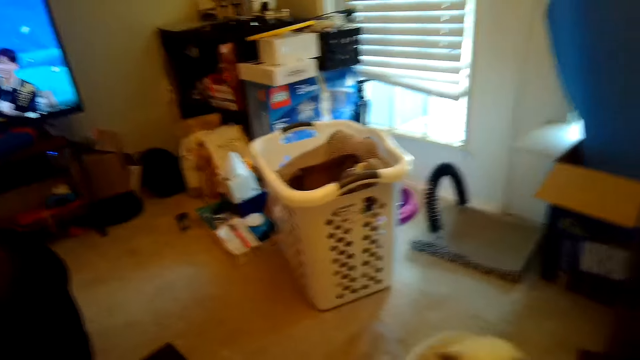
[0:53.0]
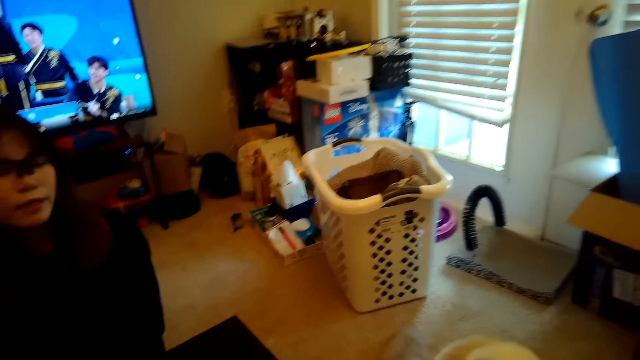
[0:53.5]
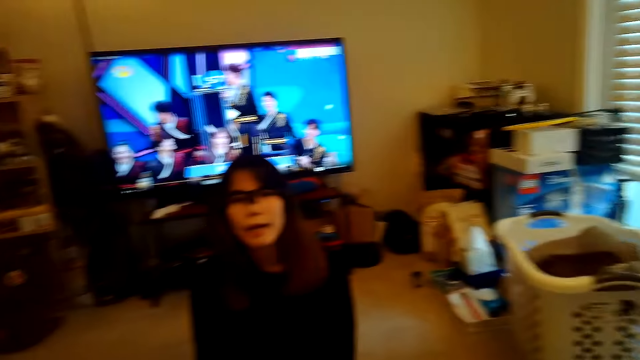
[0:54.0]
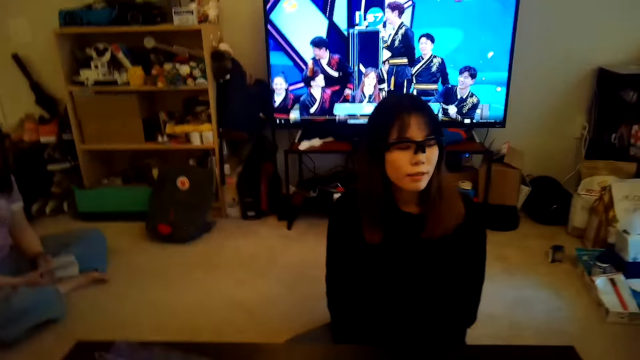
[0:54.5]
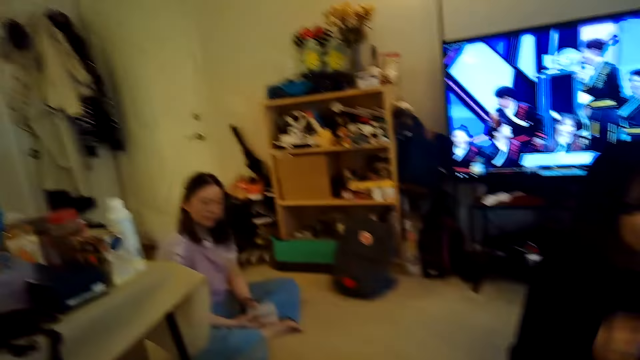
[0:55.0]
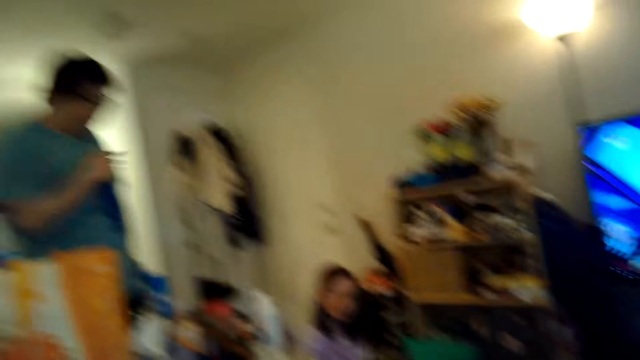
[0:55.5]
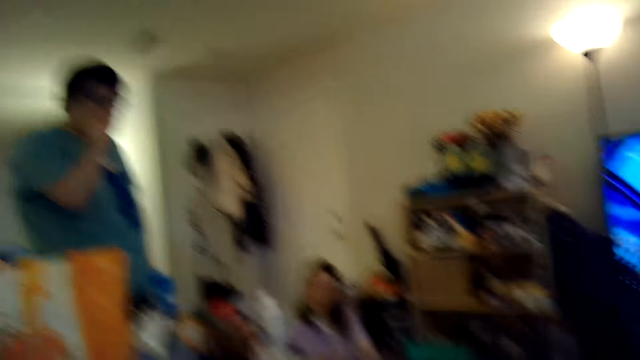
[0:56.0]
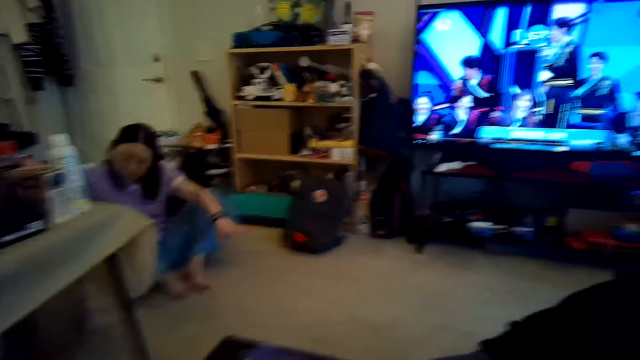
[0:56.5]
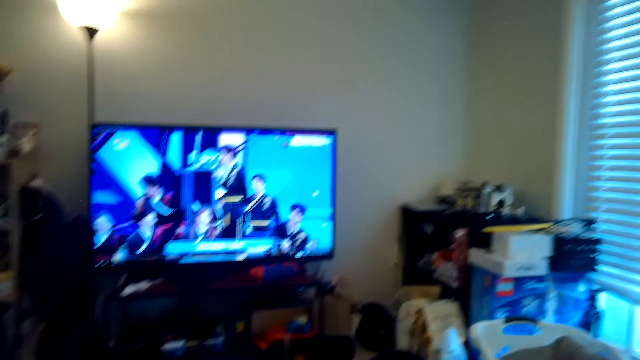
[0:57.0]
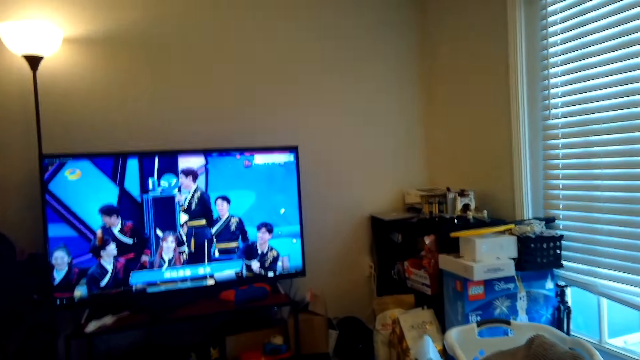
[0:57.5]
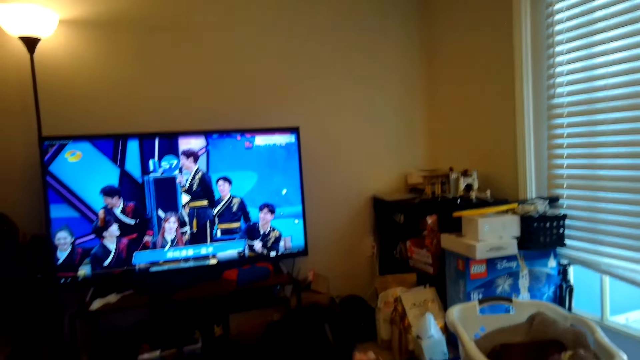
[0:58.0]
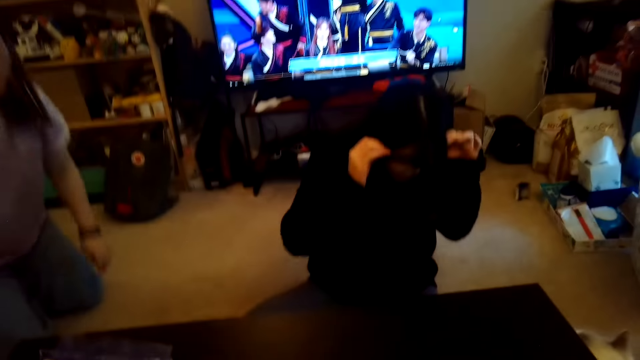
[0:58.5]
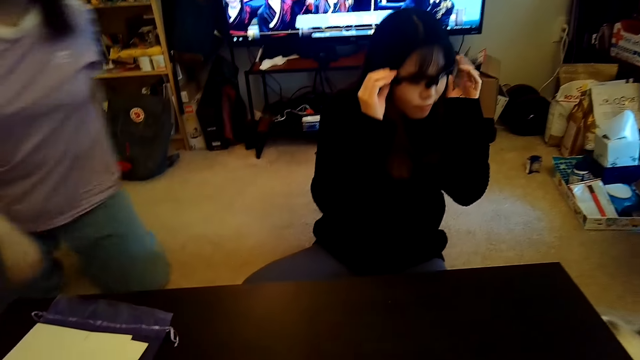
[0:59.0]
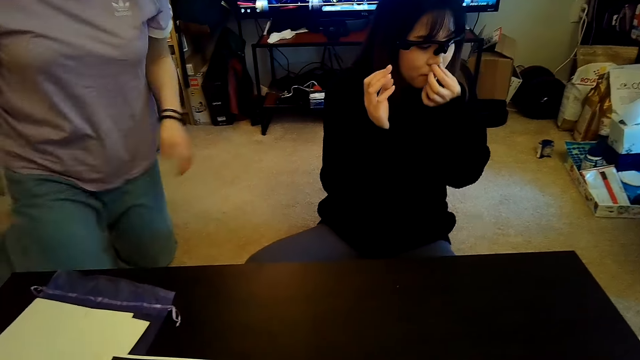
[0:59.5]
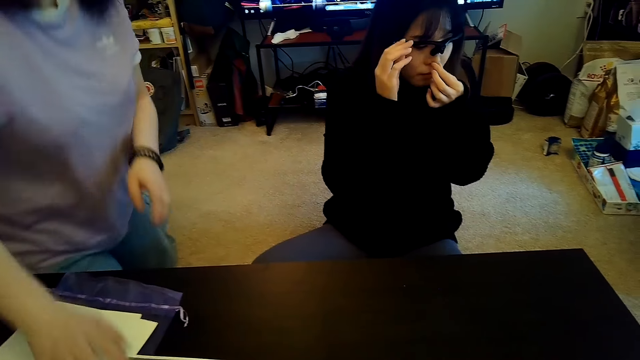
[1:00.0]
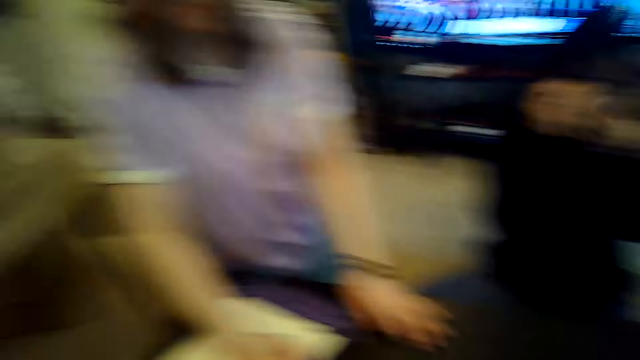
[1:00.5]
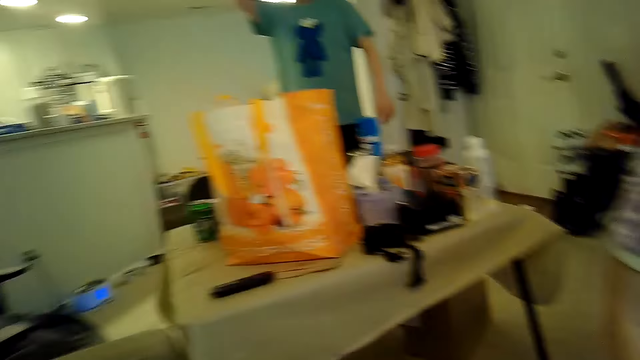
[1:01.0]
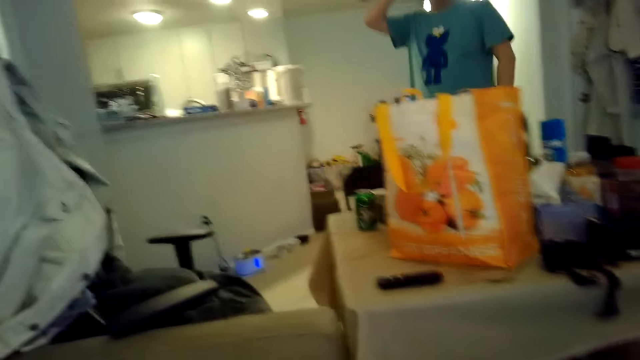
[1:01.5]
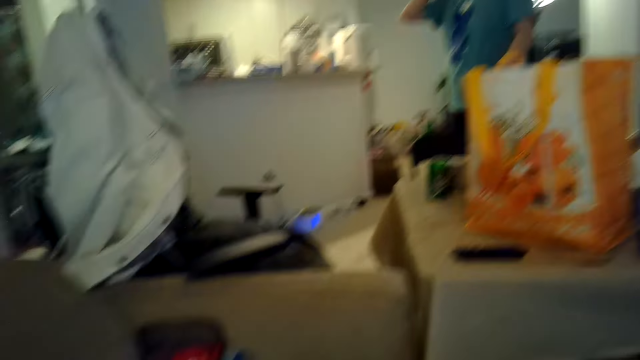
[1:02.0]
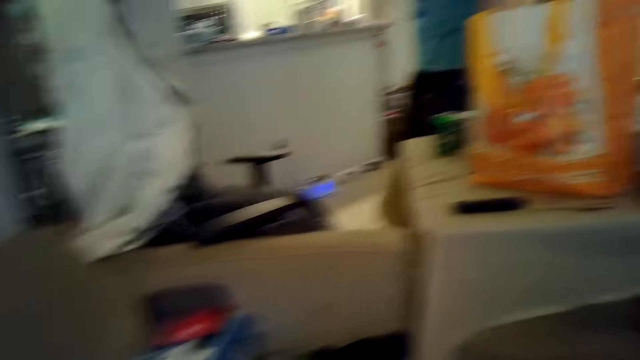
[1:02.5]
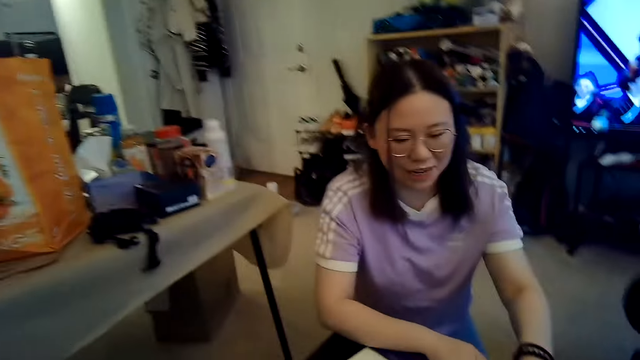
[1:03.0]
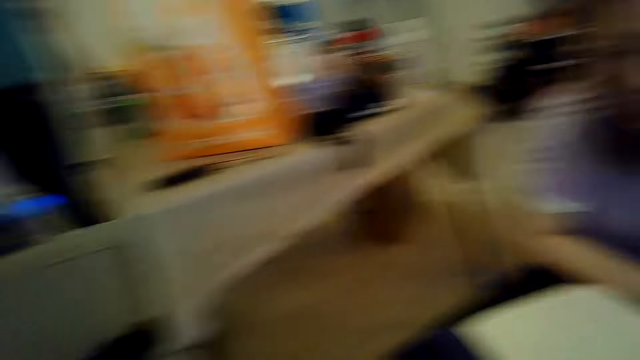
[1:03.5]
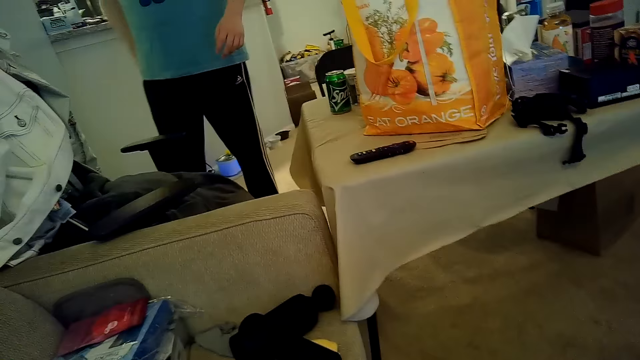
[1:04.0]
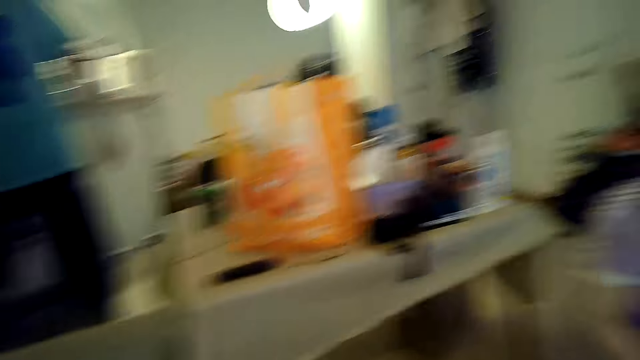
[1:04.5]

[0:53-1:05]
Someone comes near the table.

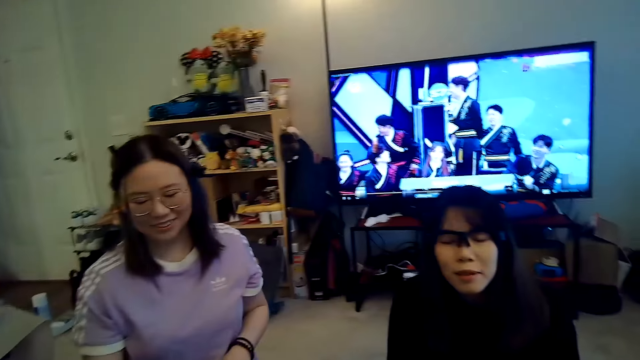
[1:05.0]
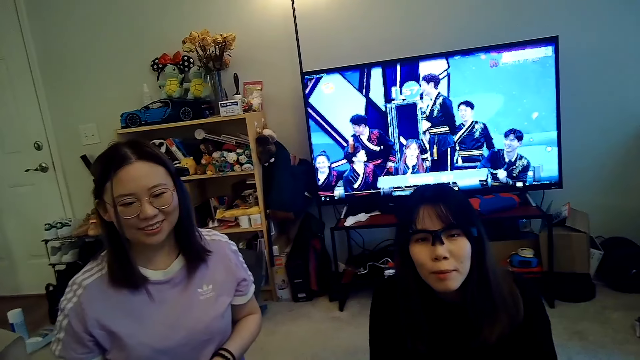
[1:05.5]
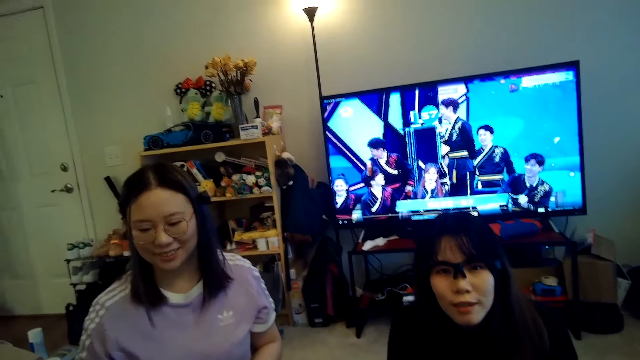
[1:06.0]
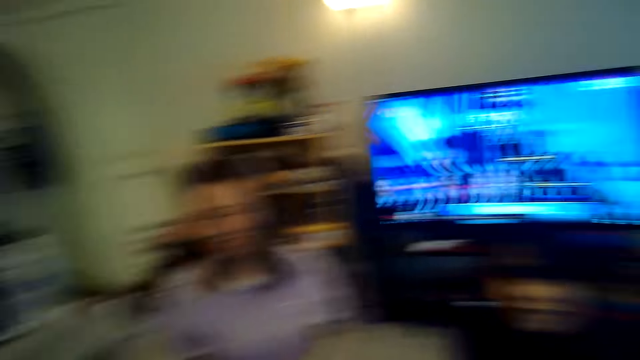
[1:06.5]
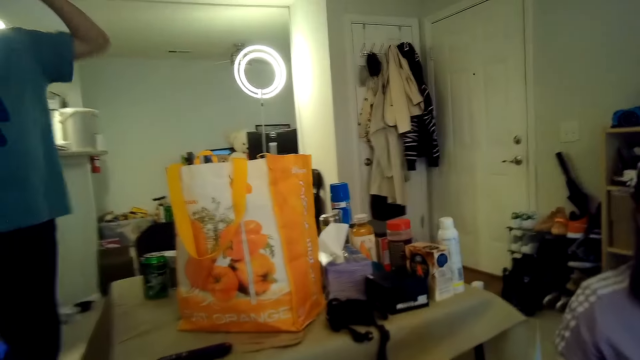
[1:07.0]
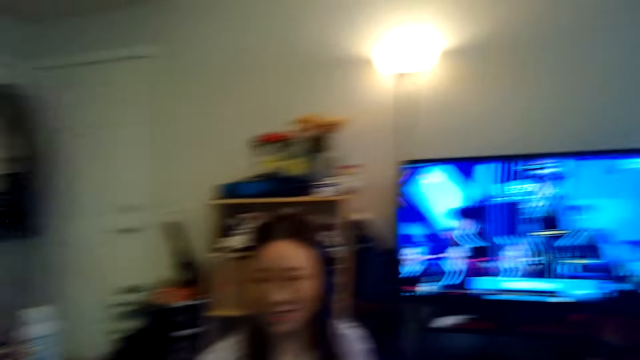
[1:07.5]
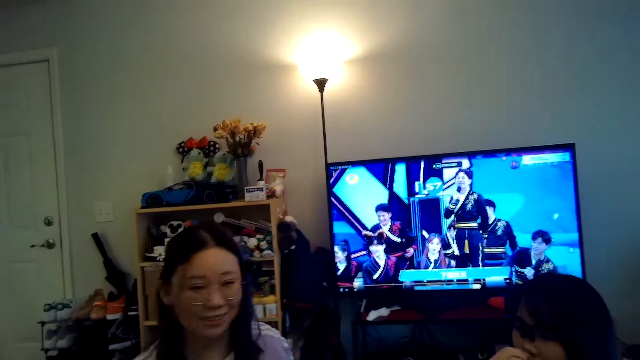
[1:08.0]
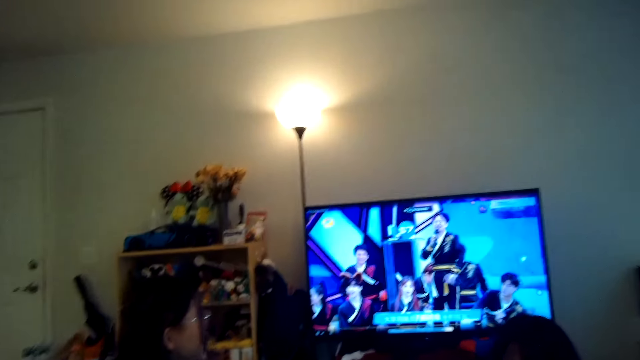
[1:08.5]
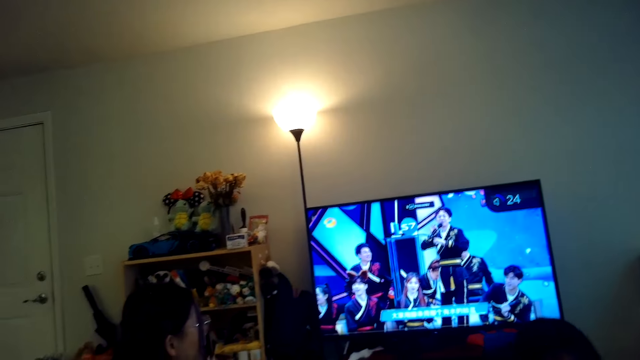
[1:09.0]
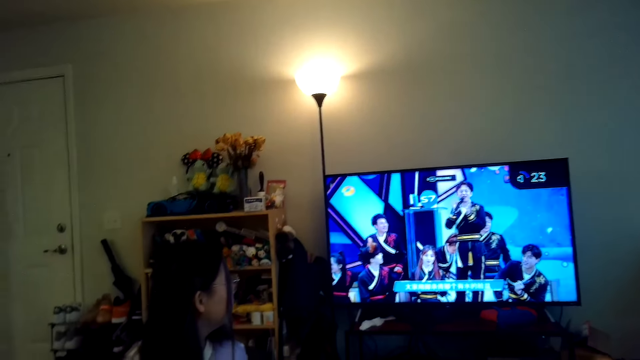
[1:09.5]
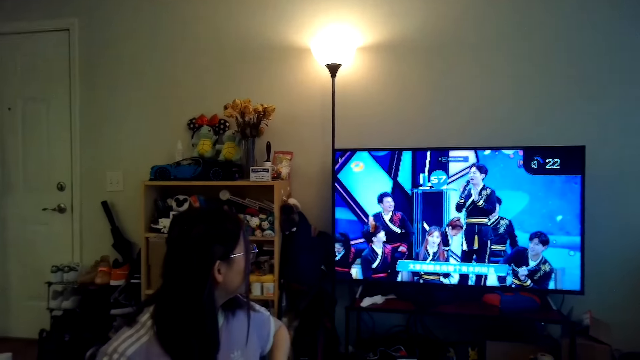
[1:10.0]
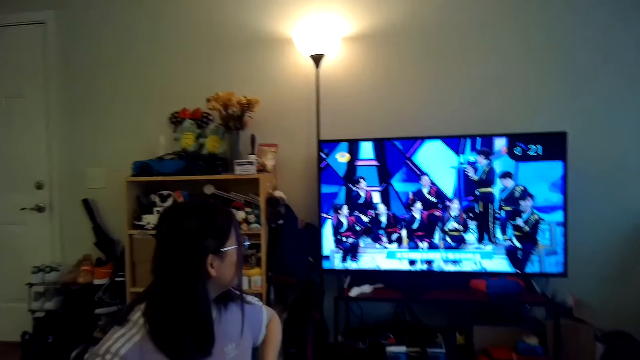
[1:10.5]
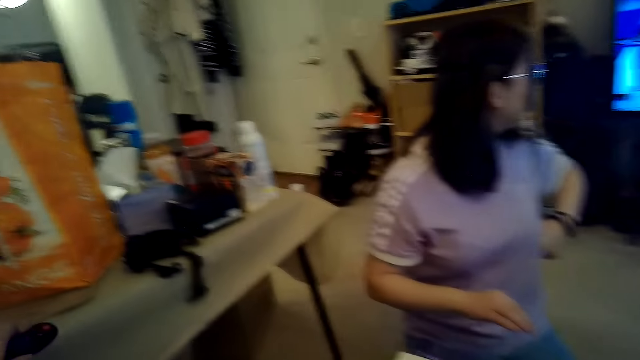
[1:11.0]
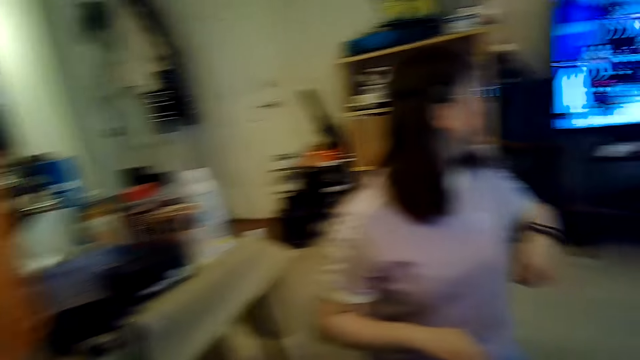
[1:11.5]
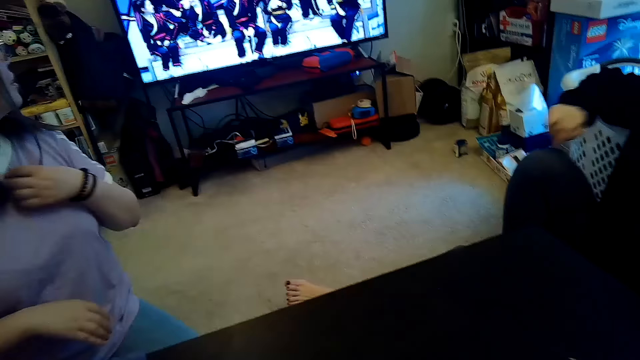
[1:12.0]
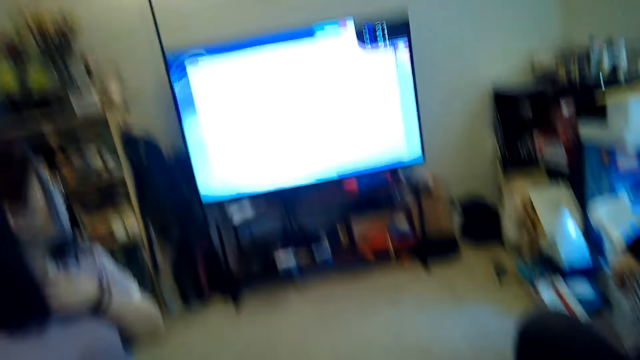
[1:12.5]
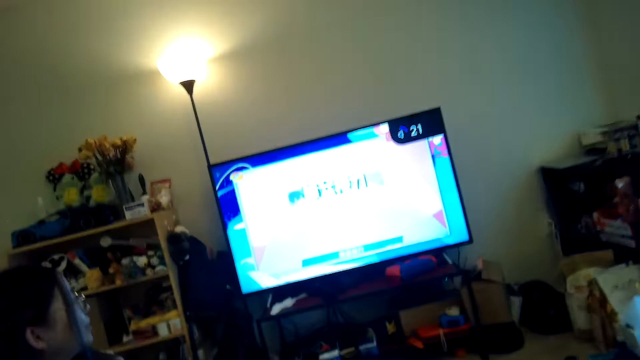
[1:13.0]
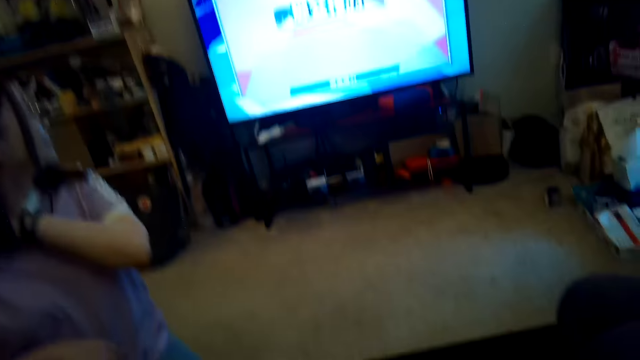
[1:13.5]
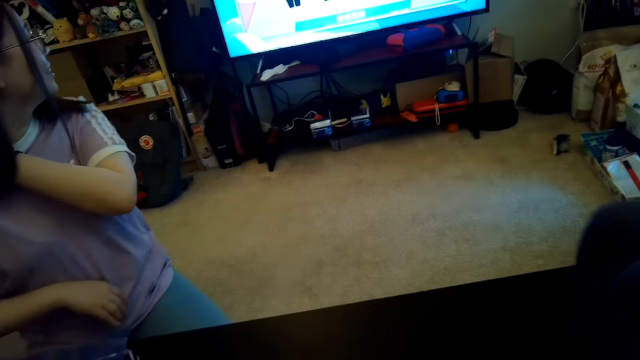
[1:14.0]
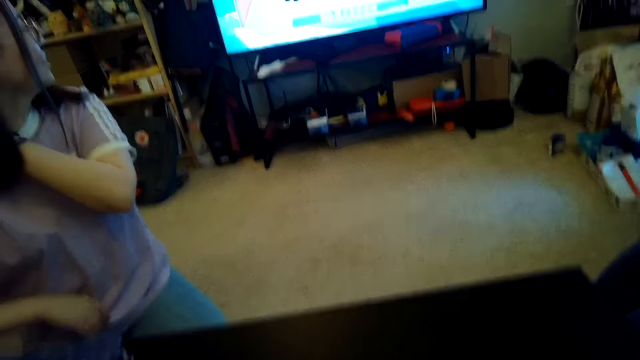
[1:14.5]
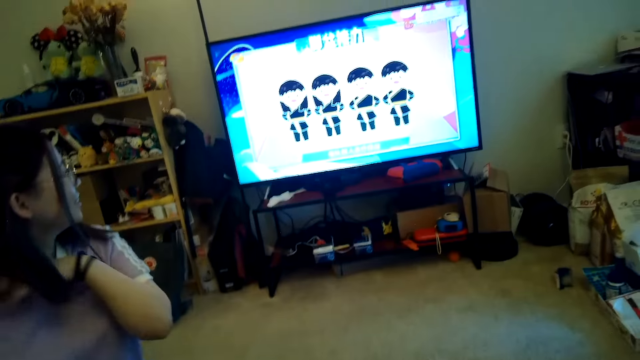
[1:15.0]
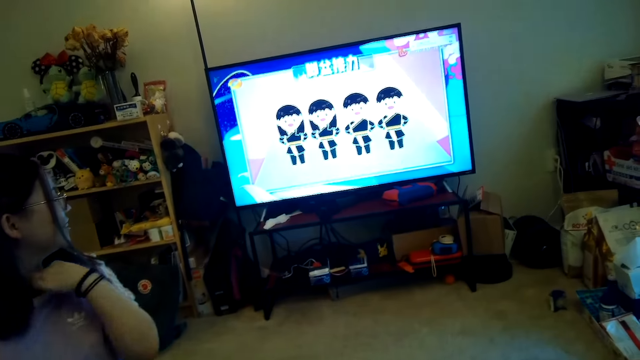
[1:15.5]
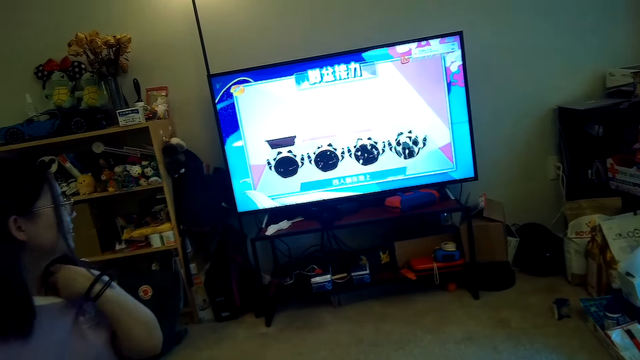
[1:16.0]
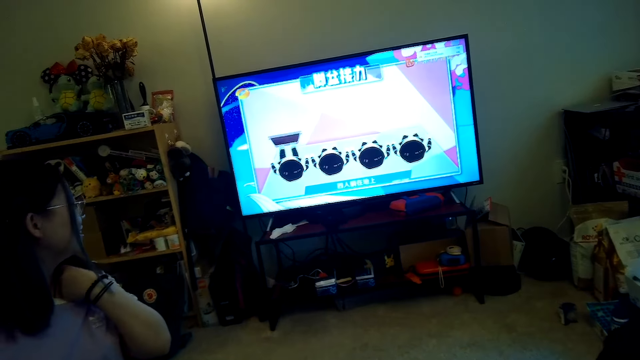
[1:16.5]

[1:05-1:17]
The camera wearer watches TV.
